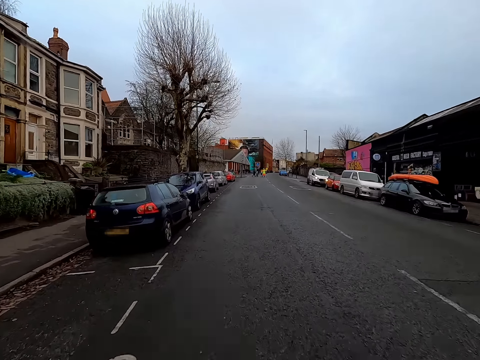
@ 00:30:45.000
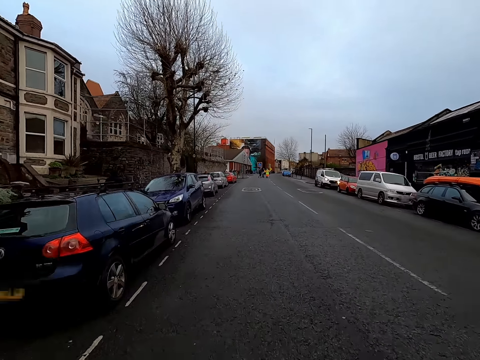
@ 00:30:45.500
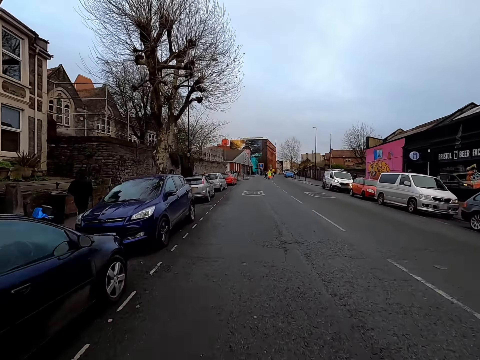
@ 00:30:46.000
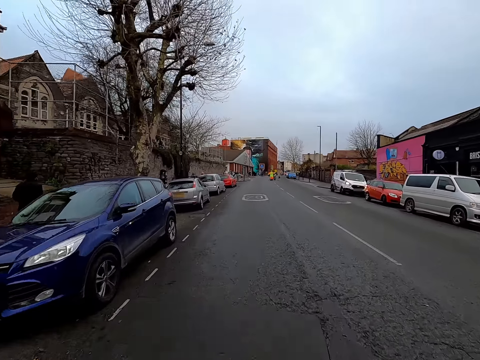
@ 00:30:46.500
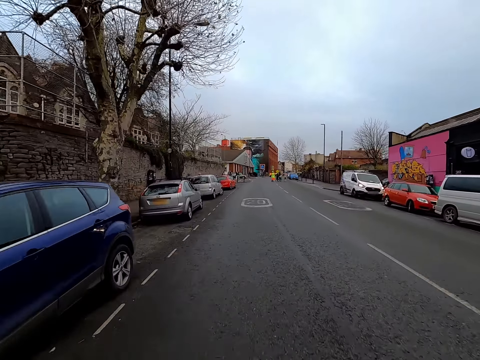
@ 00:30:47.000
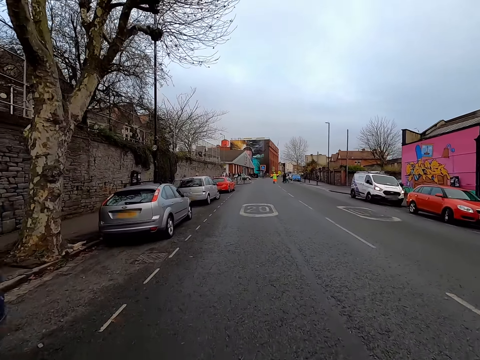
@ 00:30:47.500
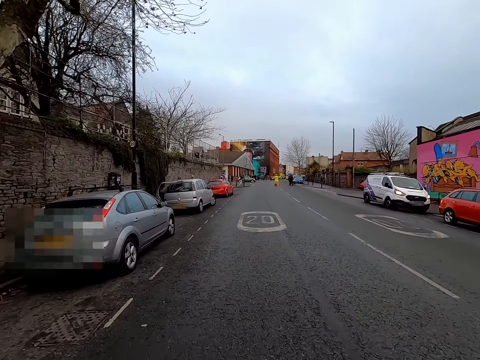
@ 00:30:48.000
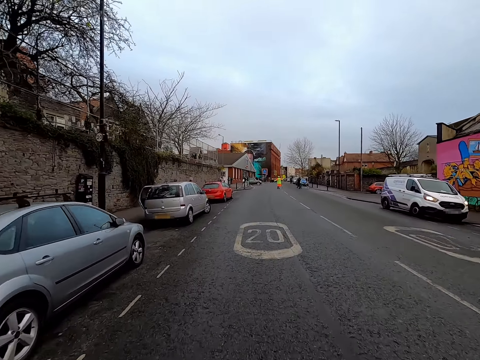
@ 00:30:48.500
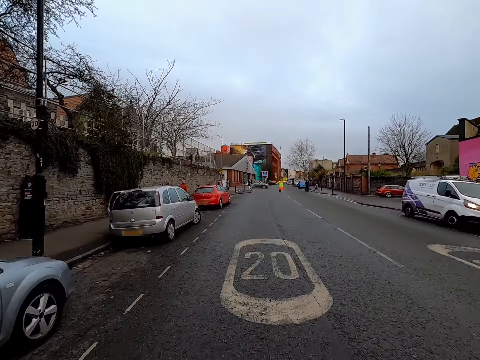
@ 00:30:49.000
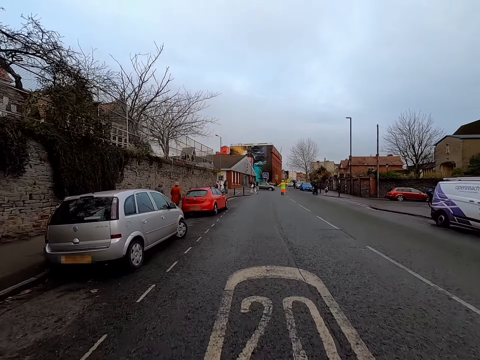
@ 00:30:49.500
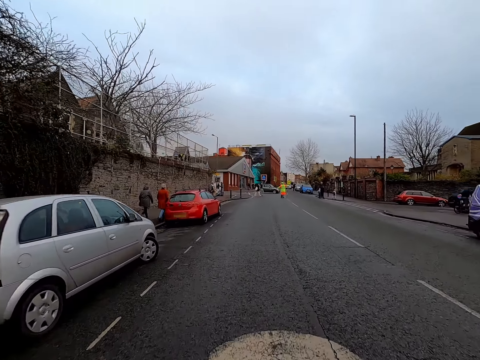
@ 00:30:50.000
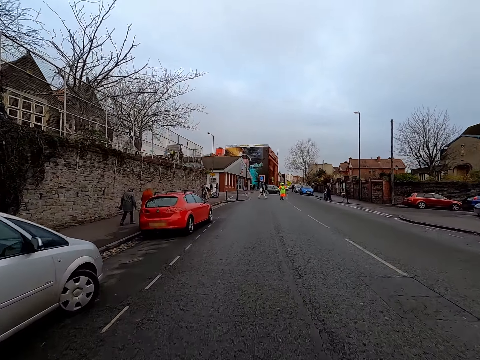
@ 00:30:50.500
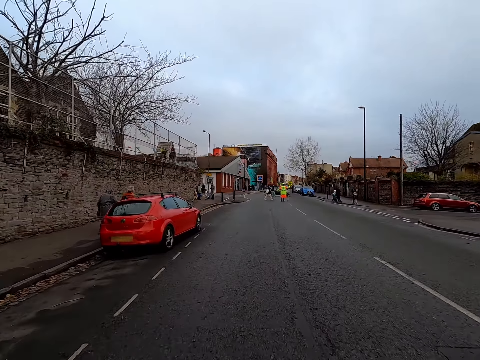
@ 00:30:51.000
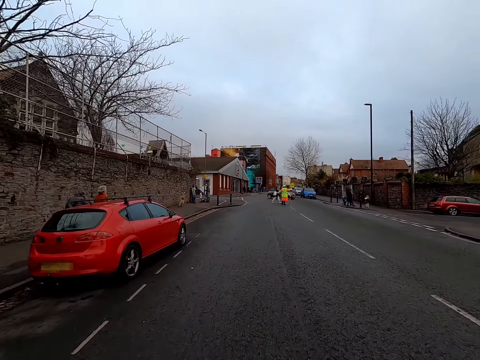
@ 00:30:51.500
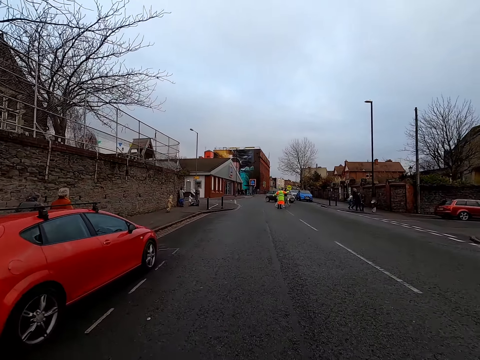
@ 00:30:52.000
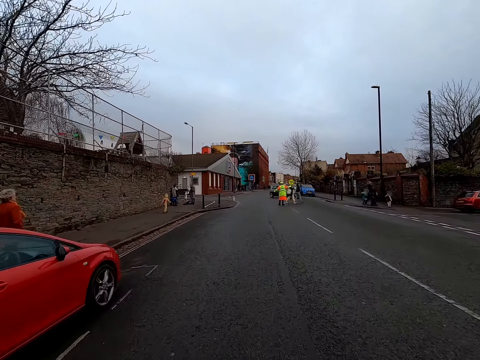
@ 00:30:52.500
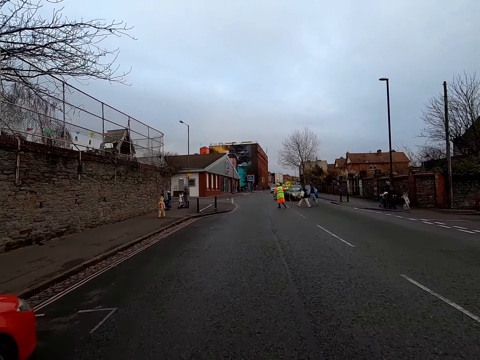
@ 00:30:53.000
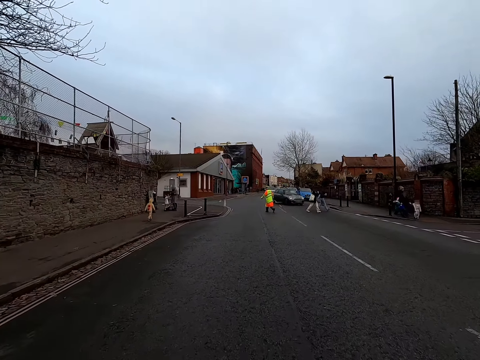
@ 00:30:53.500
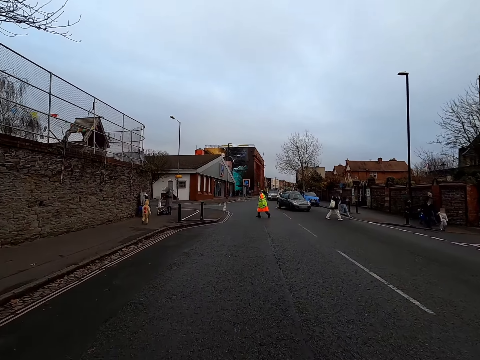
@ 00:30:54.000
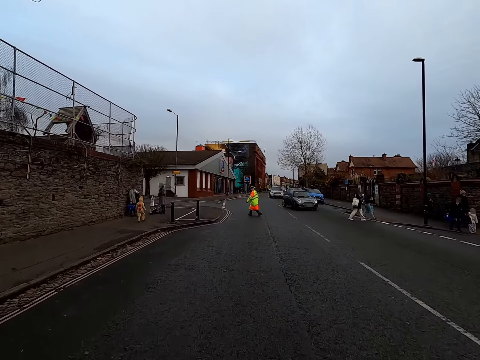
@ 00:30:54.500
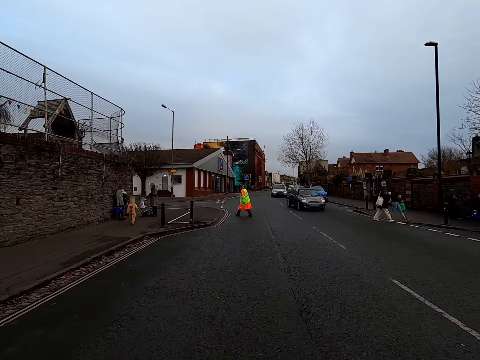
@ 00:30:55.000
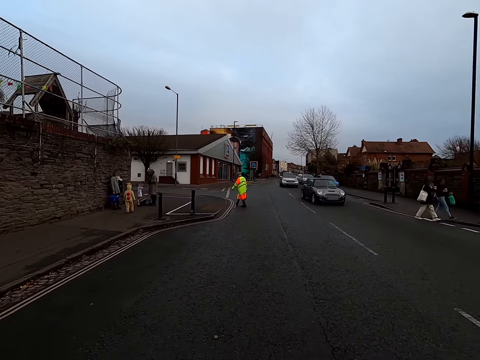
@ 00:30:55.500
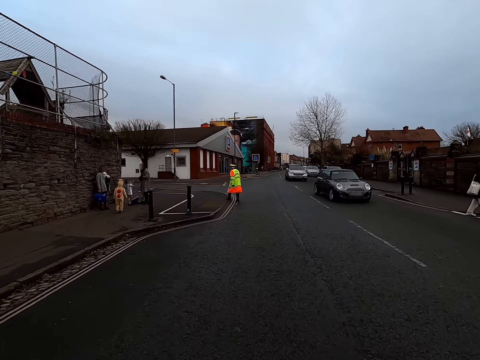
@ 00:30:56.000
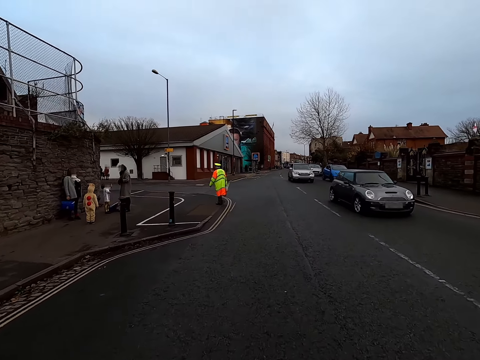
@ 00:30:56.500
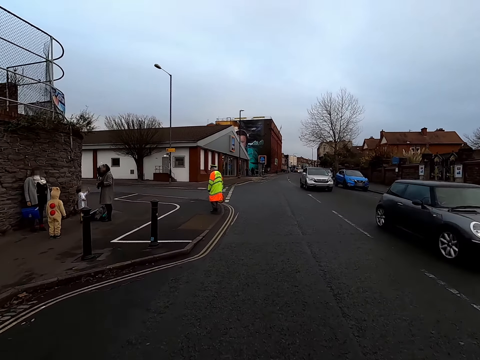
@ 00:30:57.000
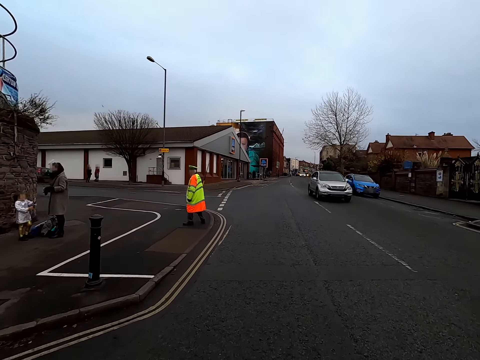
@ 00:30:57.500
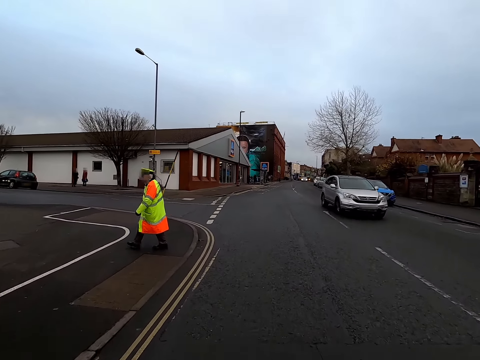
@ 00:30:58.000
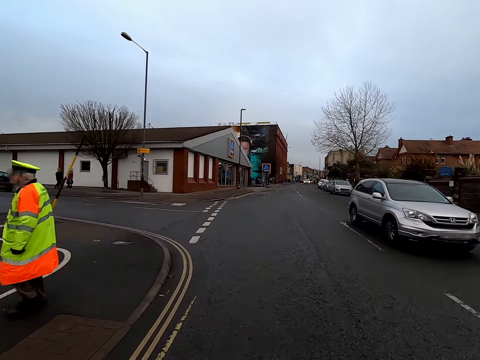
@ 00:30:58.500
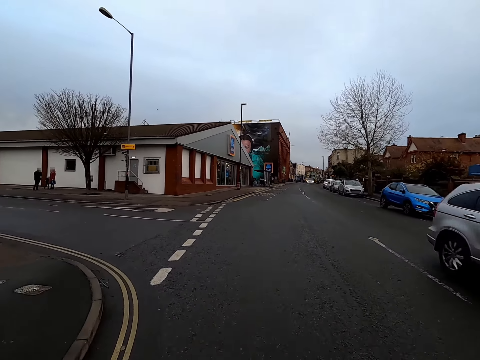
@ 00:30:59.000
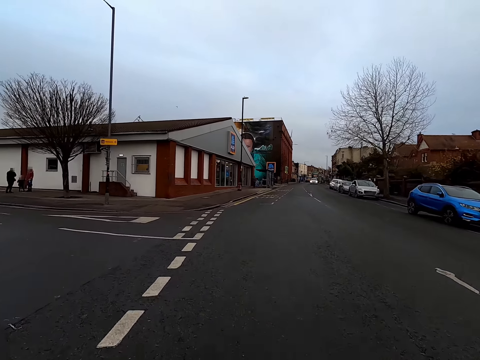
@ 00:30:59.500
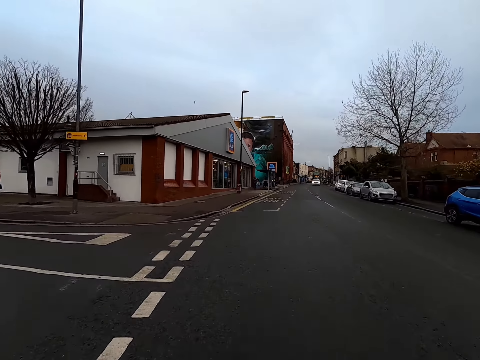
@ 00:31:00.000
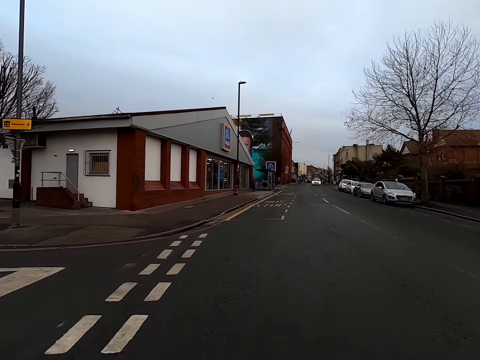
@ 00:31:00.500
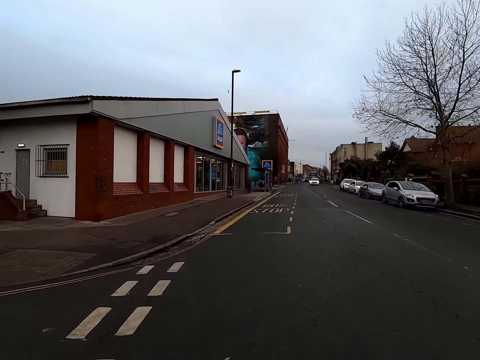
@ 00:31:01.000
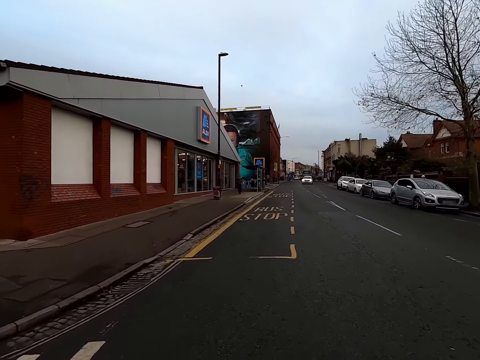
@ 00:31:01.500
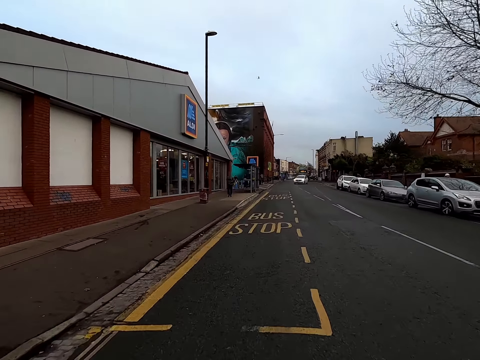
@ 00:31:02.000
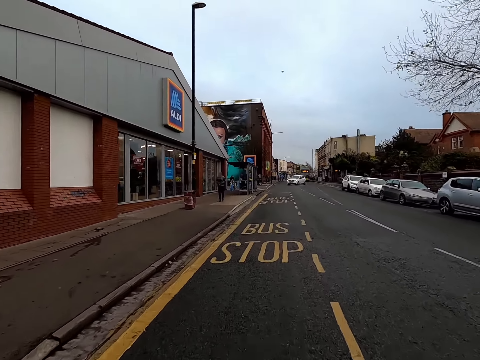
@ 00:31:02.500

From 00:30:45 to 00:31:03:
Several people walk in front of the camera wearer. A grey car drove past the camera wearer. A silver car drove past the camera wearer.

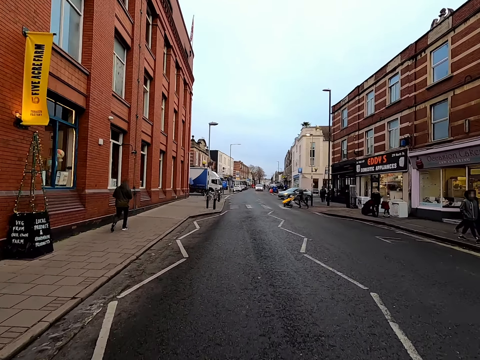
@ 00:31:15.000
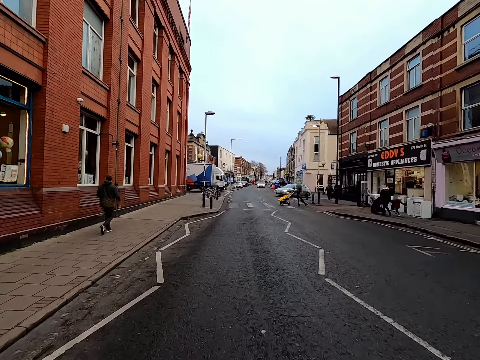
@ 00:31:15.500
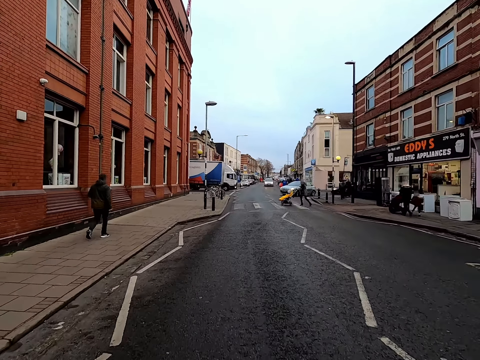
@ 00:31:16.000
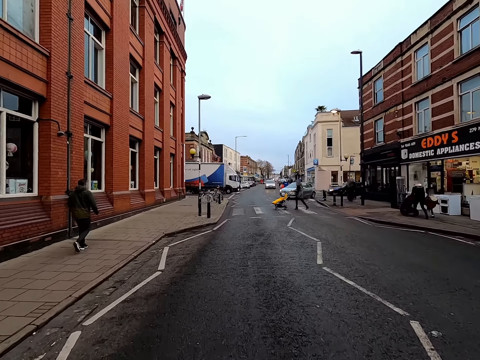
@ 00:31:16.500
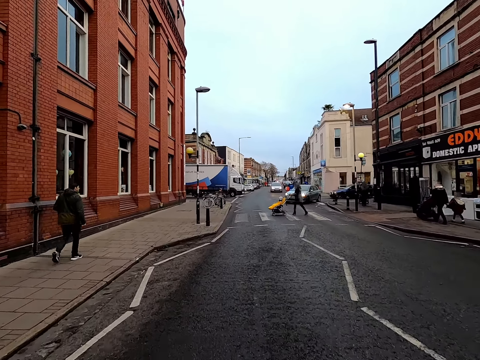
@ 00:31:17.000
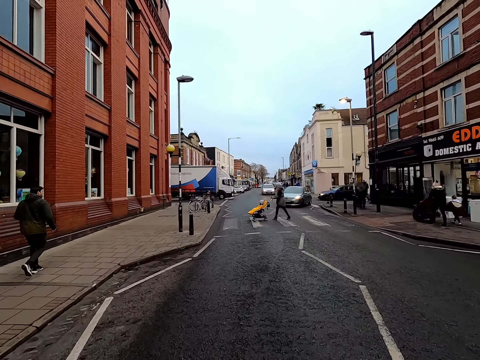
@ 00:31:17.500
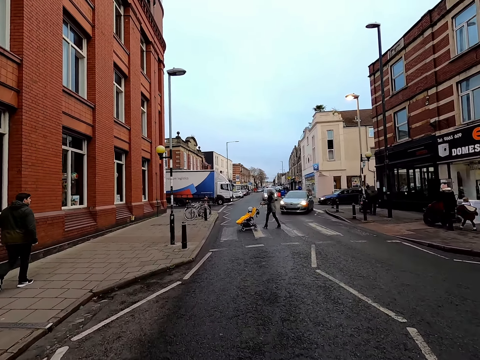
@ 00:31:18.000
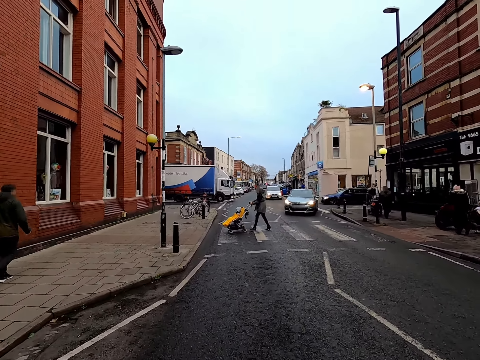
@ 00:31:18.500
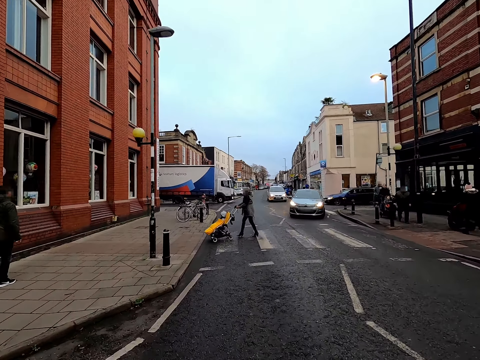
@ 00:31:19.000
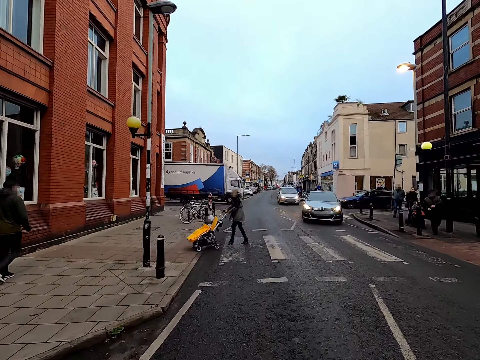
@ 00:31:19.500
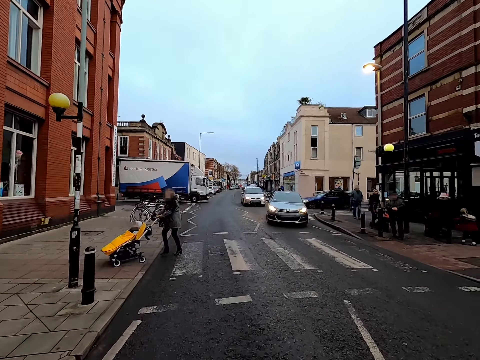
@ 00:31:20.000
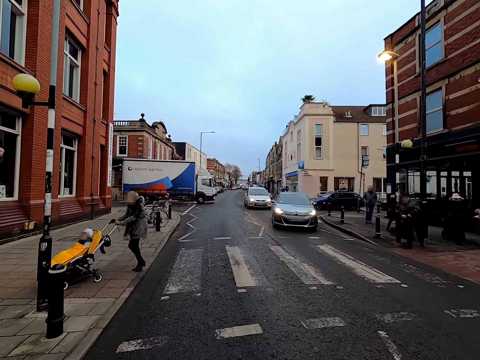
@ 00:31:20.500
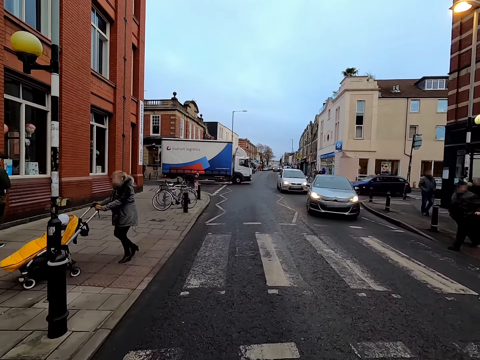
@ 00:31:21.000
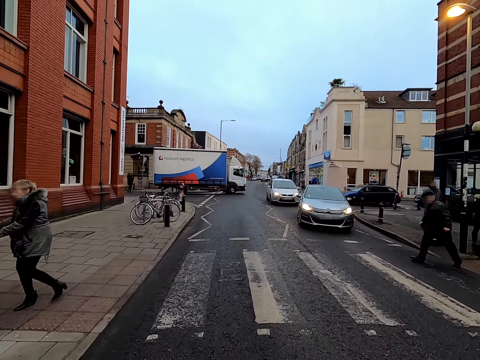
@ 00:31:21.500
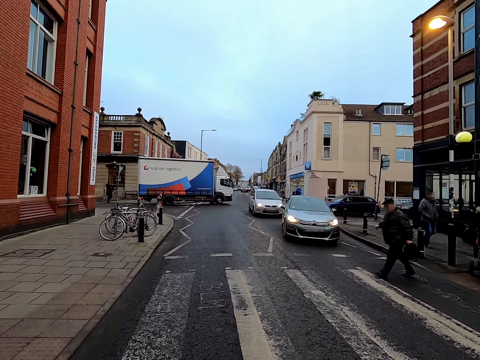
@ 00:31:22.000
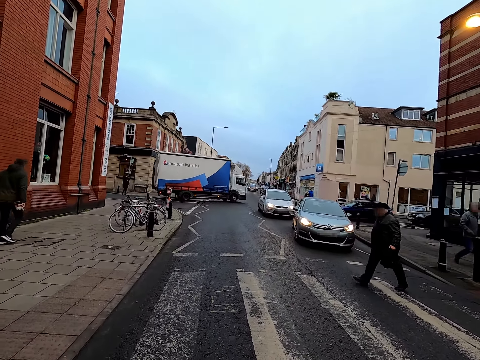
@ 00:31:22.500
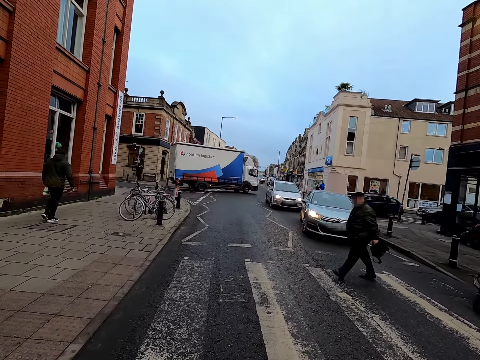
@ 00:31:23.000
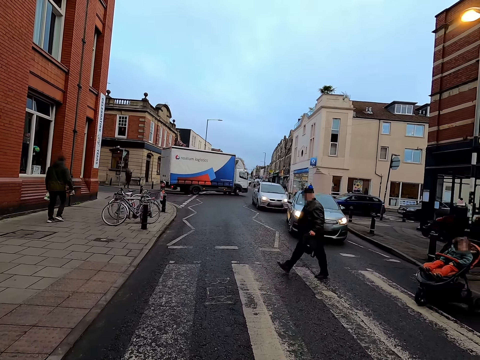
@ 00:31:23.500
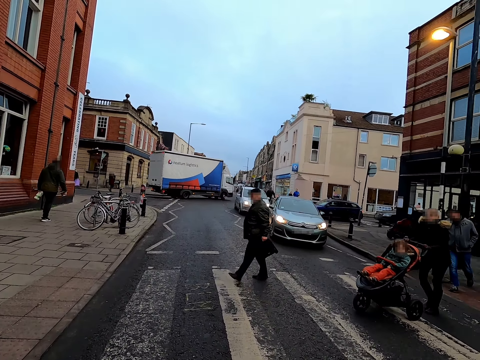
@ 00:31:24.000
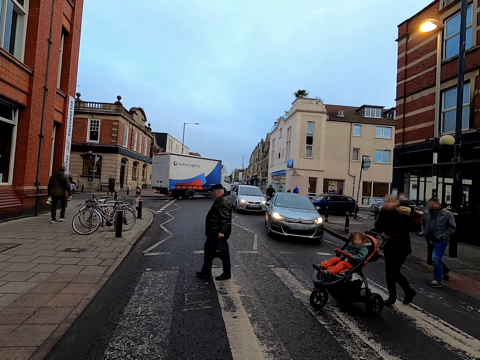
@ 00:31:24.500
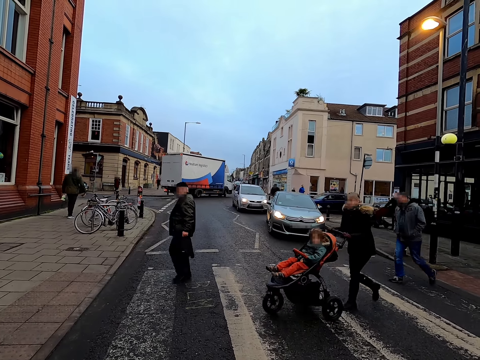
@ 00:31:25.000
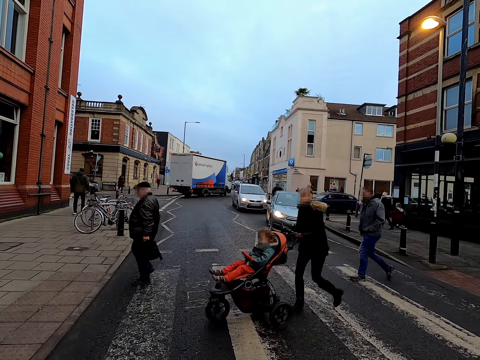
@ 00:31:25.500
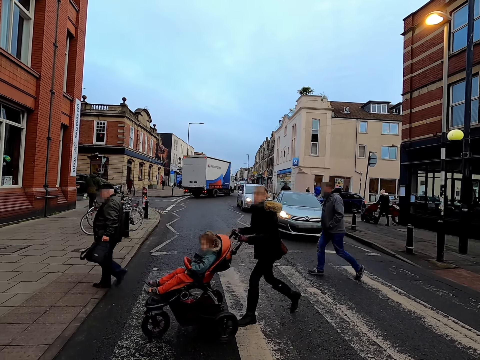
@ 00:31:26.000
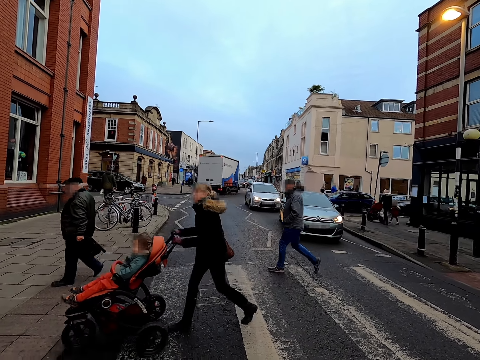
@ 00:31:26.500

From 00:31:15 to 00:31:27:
A woman crosses a road in front of the camera wearer with a baby in a stroller with both hands. A man crosses the road in front of the camera wearer. The camera wearer stops to ride the bicycle. Another woman crosses the road in front of the camera wearer with a baby in a stroller with both hands. Another man crosses the road in front of the camera wearer.
